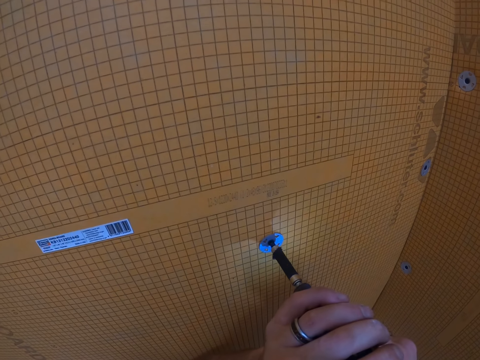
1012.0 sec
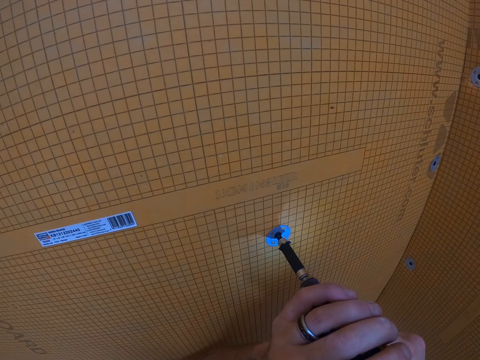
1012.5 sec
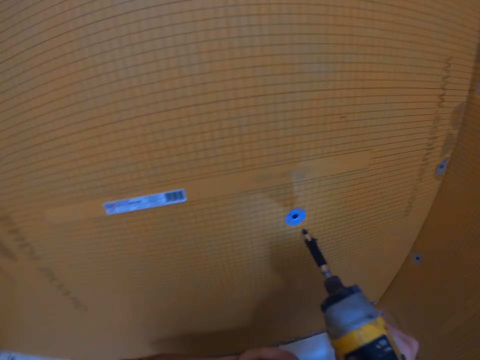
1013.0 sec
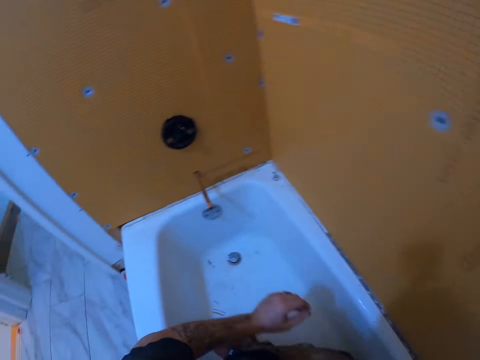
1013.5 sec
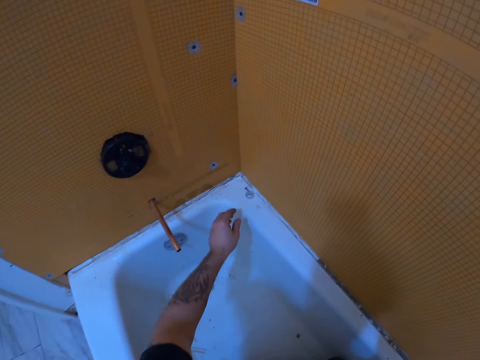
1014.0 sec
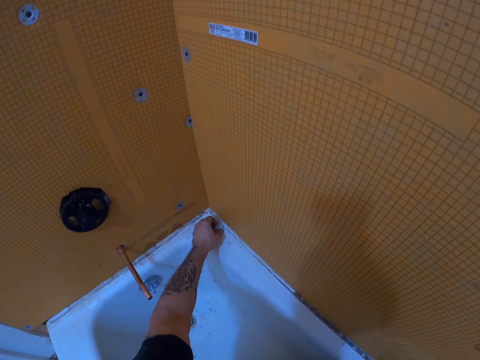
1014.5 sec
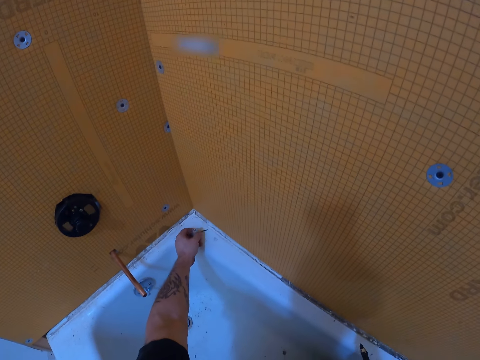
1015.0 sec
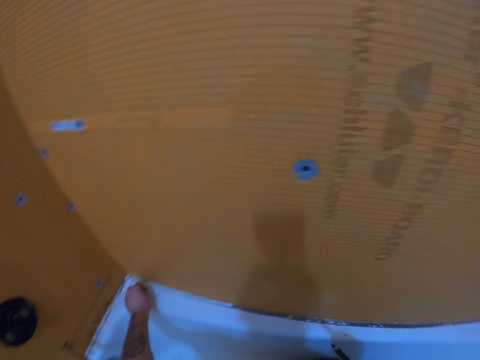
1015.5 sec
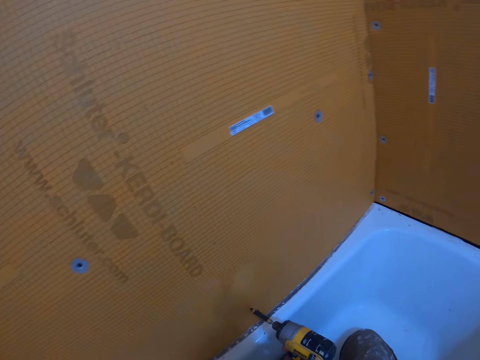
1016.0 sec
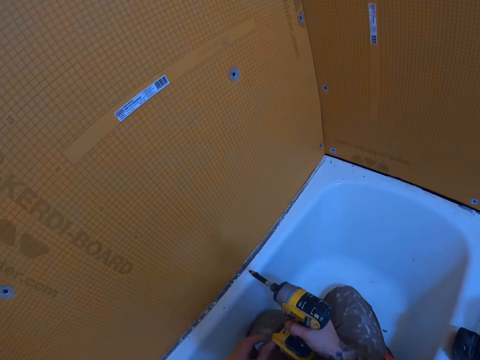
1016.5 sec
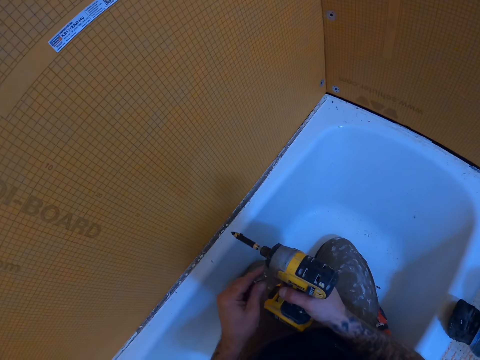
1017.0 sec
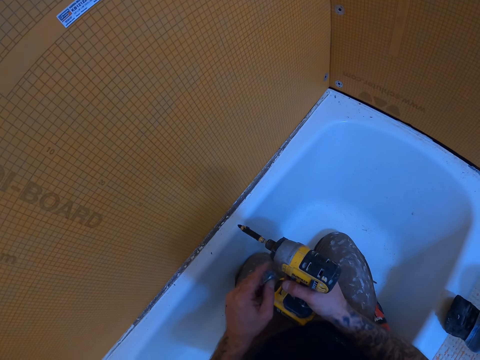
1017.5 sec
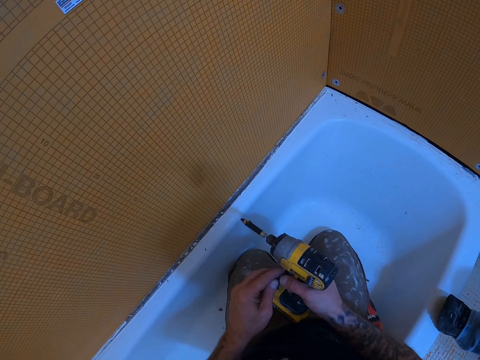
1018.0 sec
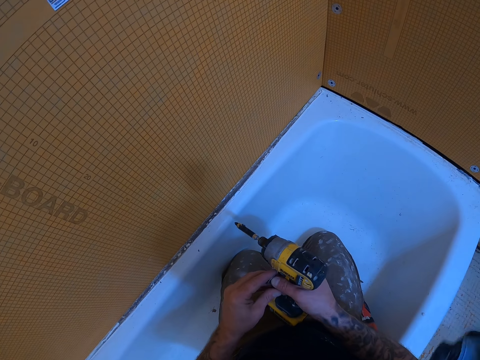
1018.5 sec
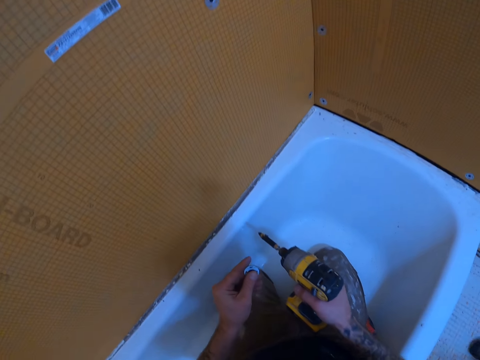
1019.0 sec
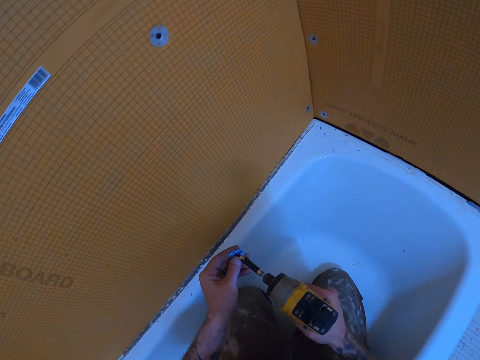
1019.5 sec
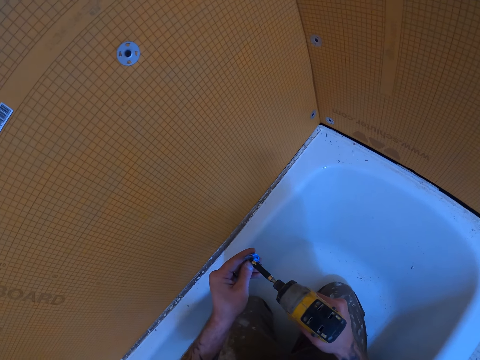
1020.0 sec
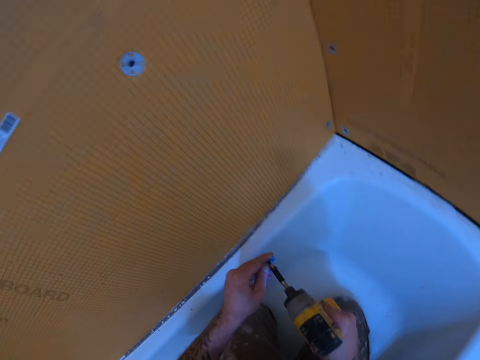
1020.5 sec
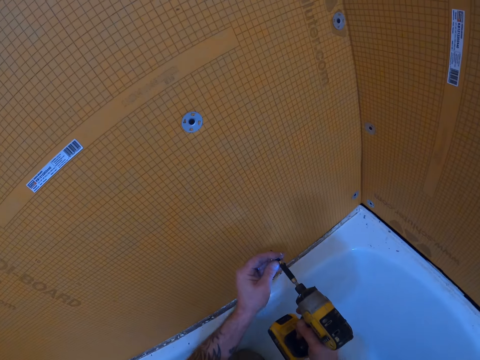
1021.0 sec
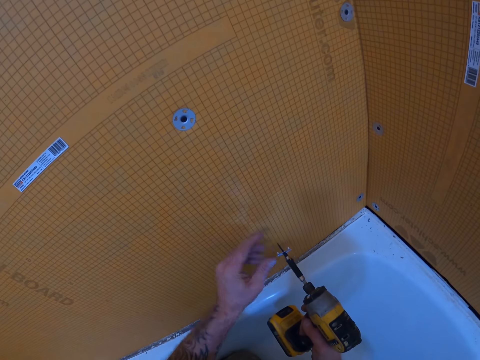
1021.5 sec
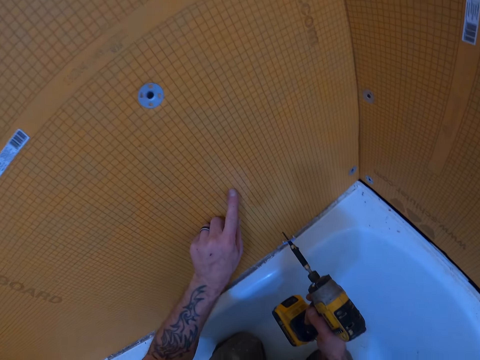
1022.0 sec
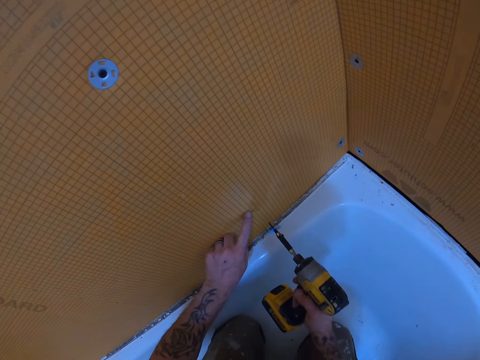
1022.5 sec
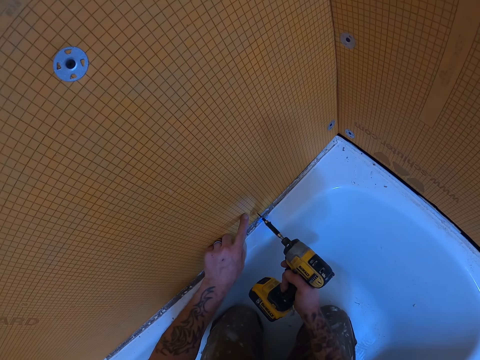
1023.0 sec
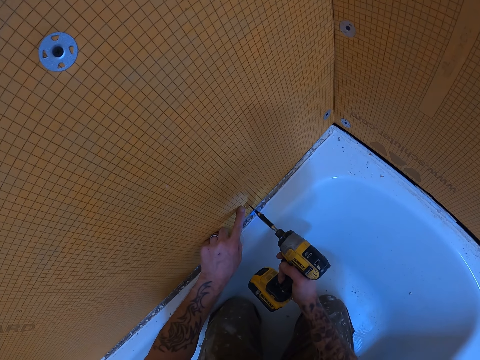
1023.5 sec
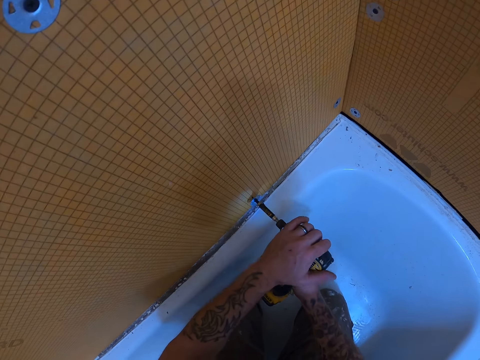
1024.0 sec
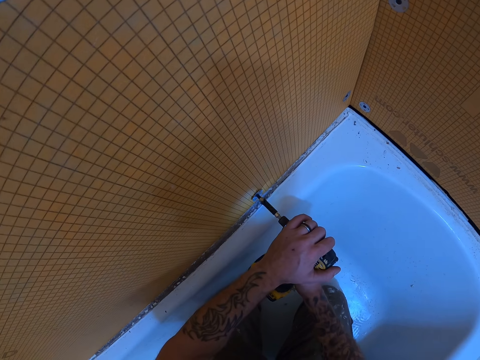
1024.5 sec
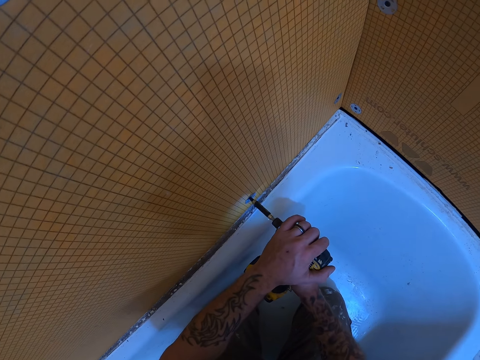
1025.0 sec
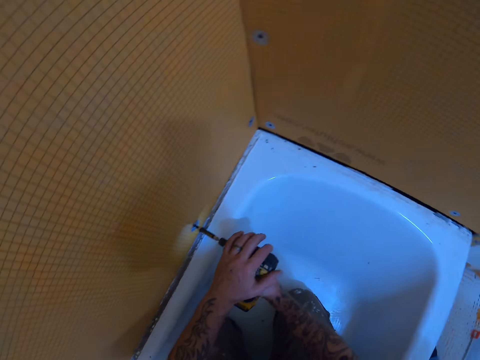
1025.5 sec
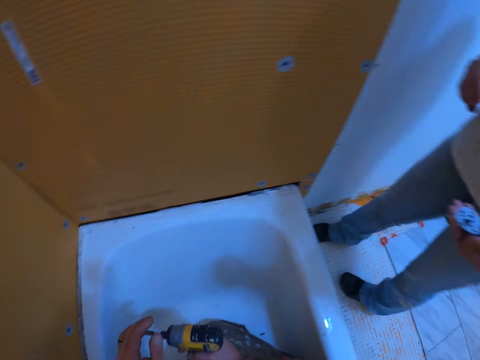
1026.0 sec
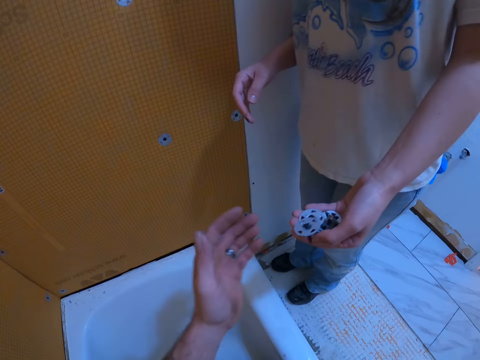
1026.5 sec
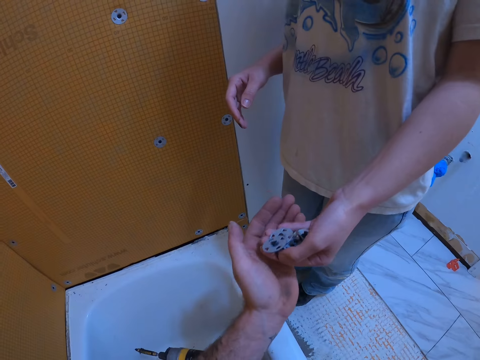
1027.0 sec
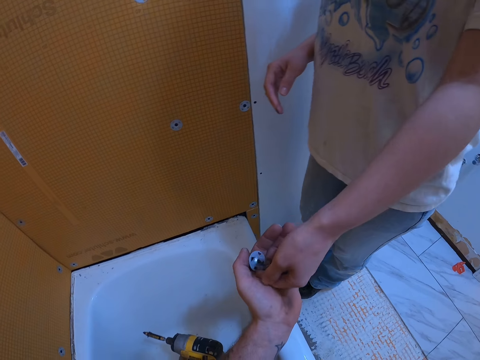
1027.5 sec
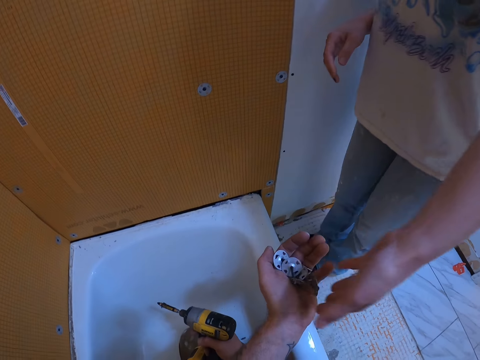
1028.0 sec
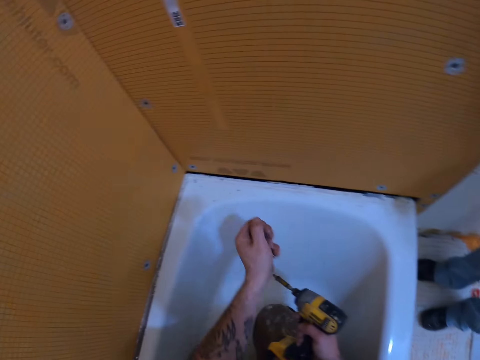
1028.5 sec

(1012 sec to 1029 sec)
The camera wearer picks a tile backer washer on the bath tub. They insert the tile backer washer to the hand drill. They point at the plastic wall panel. They drill the tile backer washer in the tile backer board or plastic wall panel. A woman gives some tile backer washer to the camera wearer.

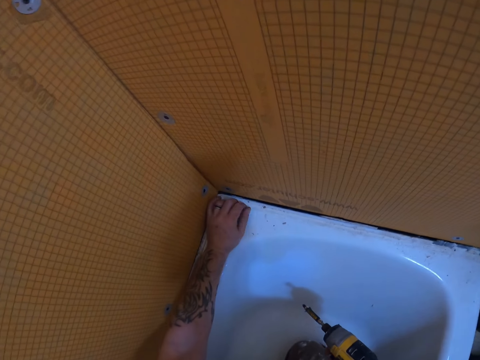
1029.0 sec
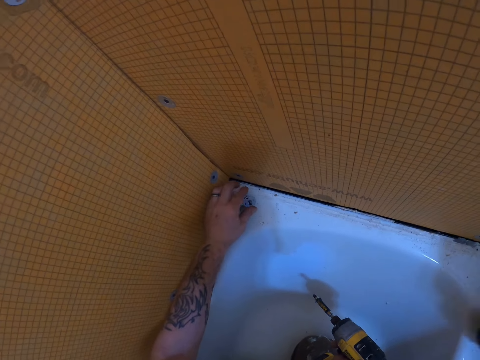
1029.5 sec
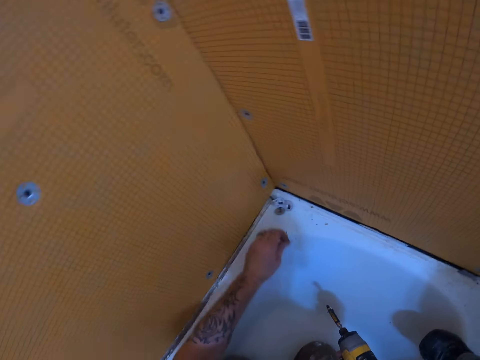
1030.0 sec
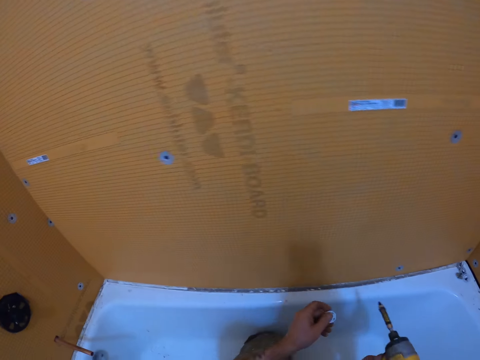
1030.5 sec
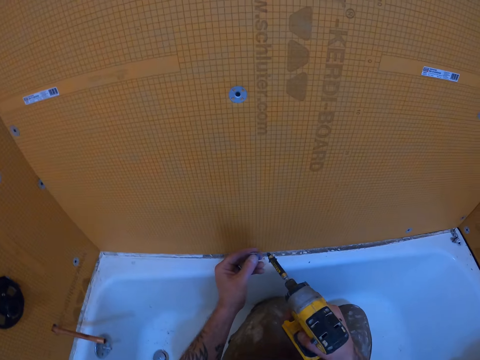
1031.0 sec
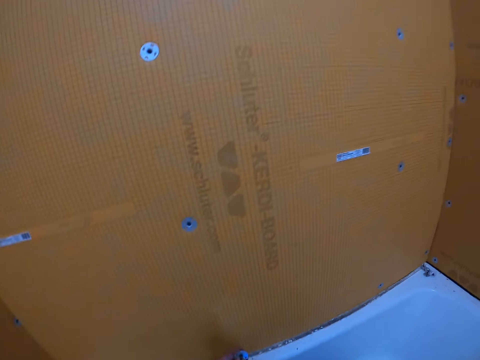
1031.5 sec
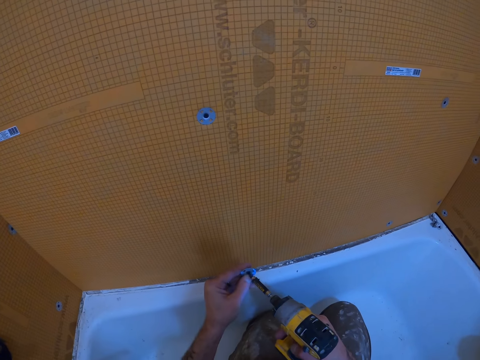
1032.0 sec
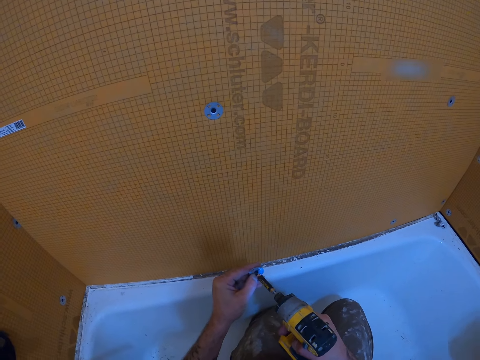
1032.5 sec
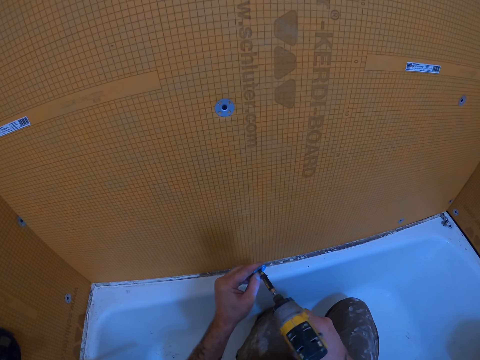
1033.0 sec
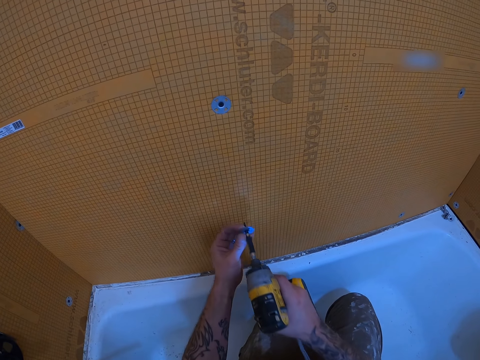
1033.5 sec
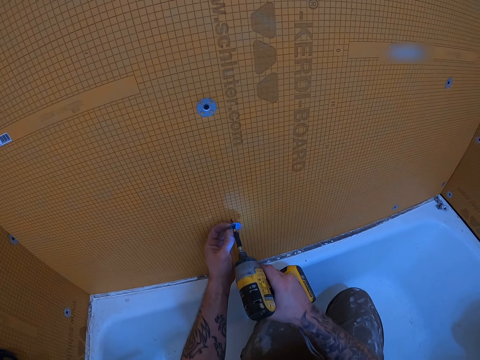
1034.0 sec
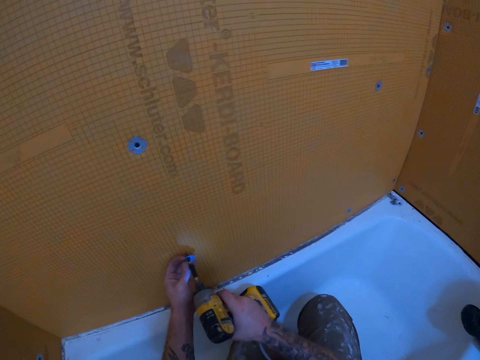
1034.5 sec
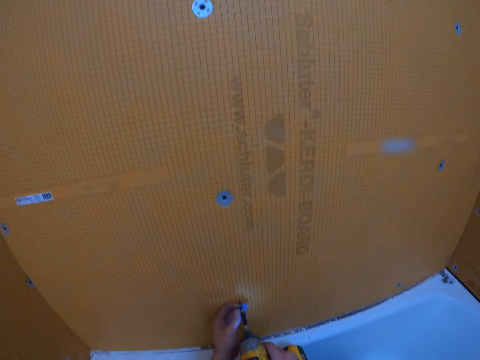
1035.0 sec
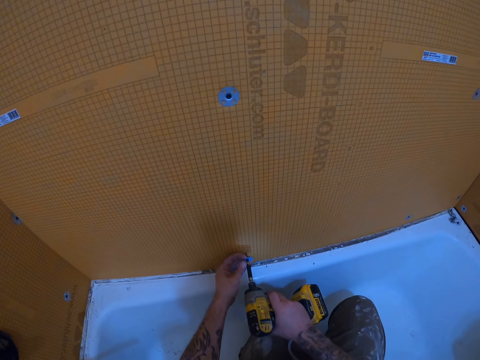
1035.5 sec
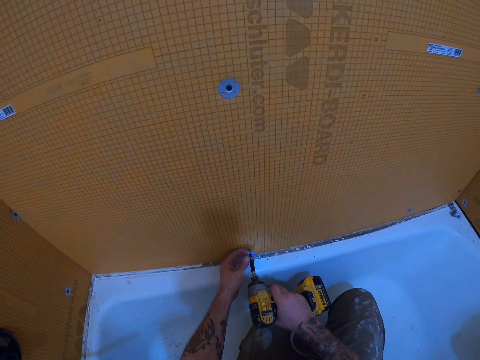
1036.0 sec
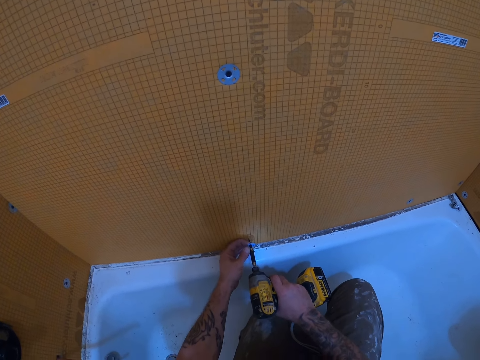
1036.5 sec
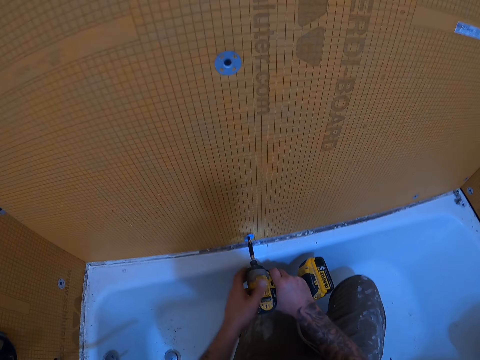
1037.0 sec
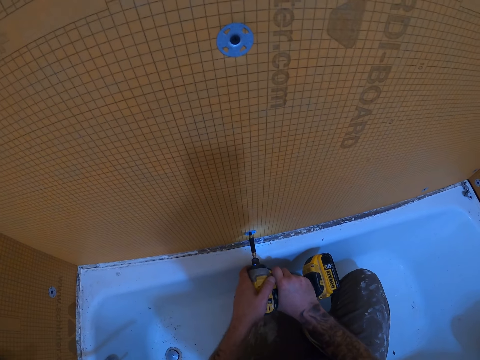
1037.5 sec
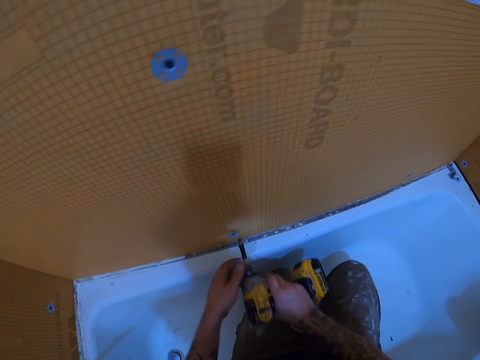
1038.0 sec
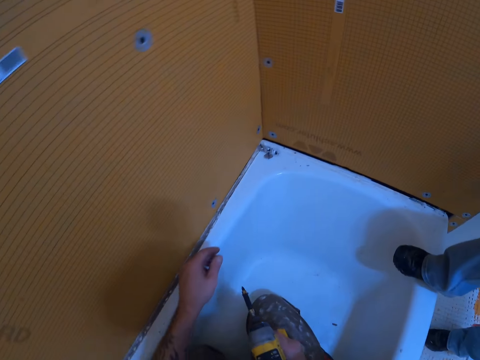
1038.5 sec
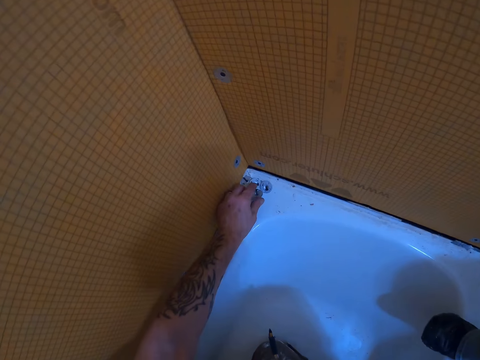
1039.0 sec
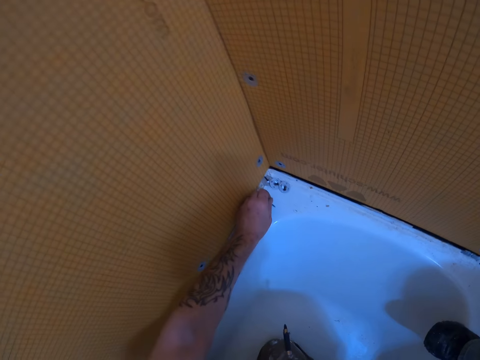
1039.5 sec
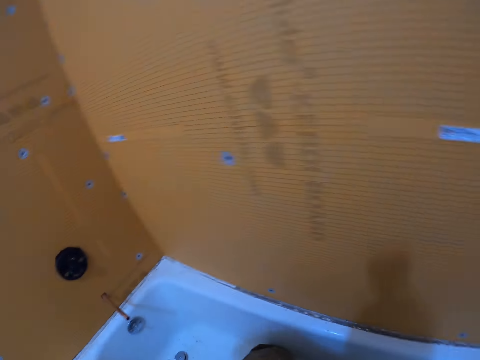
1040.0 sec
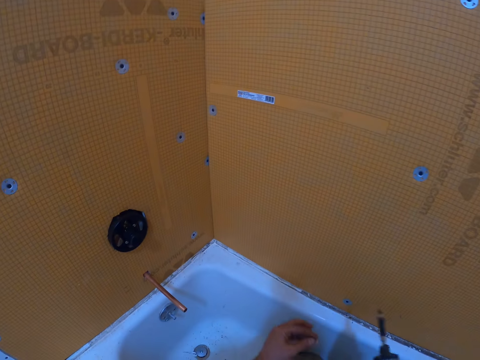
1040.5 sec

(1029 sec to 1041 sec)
The camera wearer drops the tile backer washer on the bath tub. They pick a tile backer washer on the bath tub, insert the tile backer washer to the hand drill and drill the tile backer washer in the tile backer board. They pick a tile backer washer on the bath tub.
